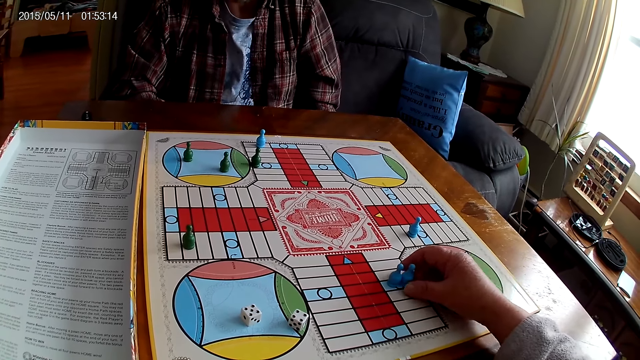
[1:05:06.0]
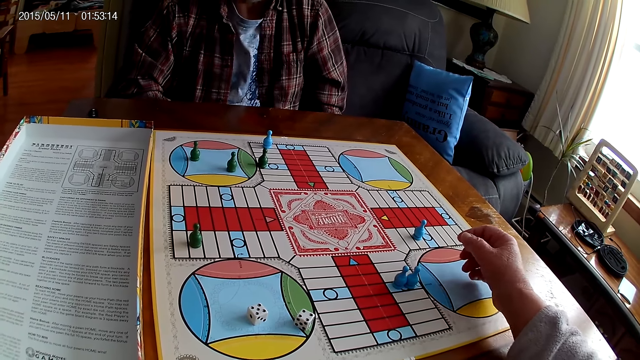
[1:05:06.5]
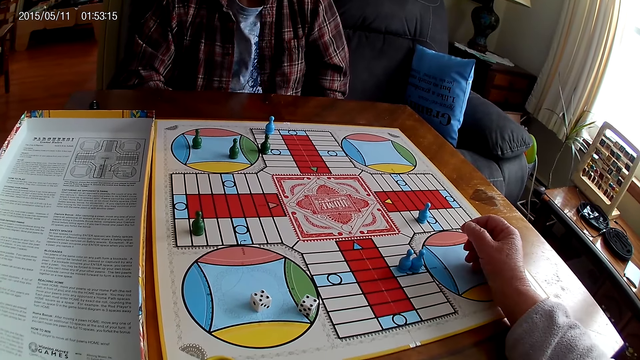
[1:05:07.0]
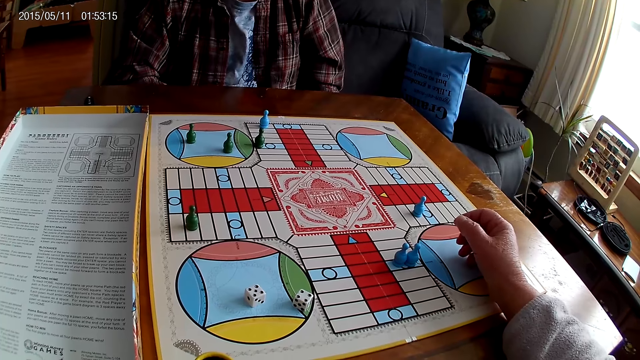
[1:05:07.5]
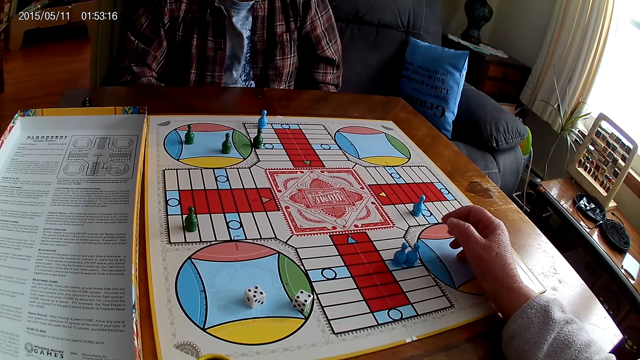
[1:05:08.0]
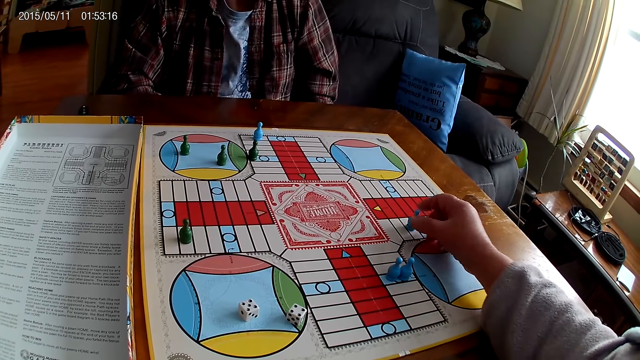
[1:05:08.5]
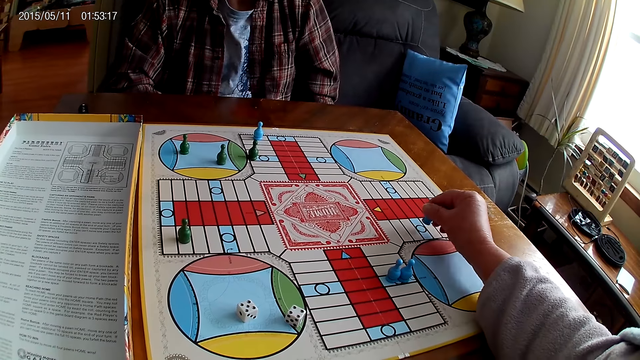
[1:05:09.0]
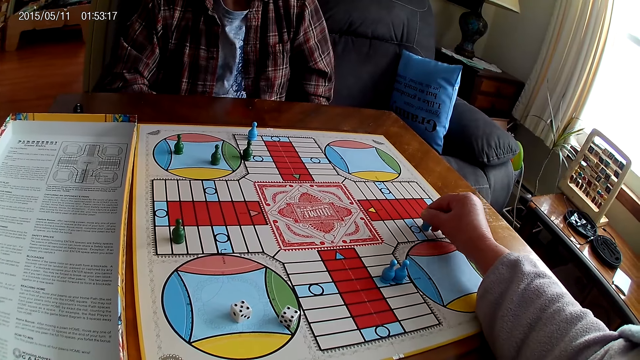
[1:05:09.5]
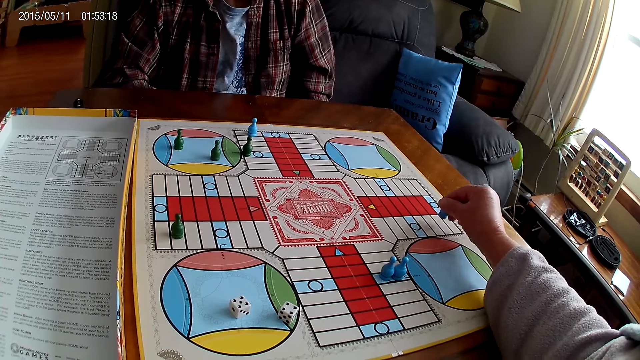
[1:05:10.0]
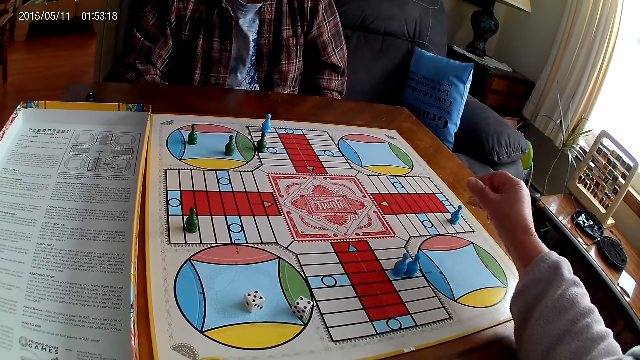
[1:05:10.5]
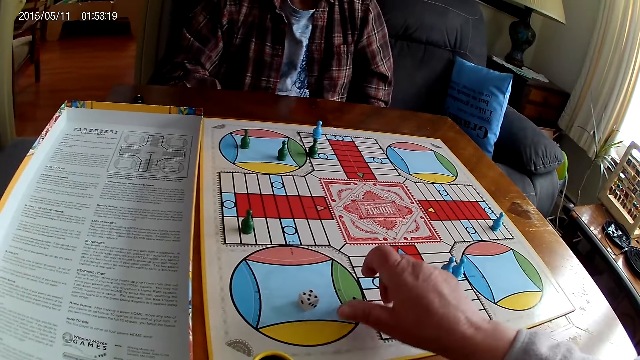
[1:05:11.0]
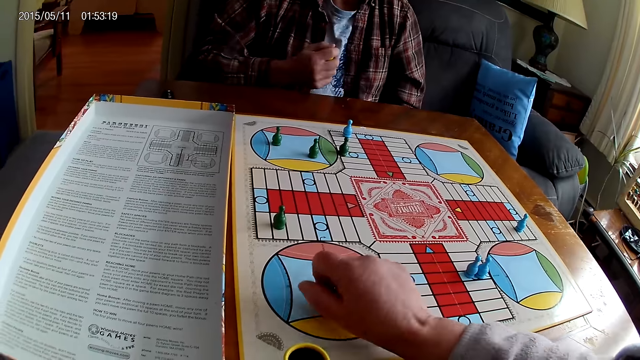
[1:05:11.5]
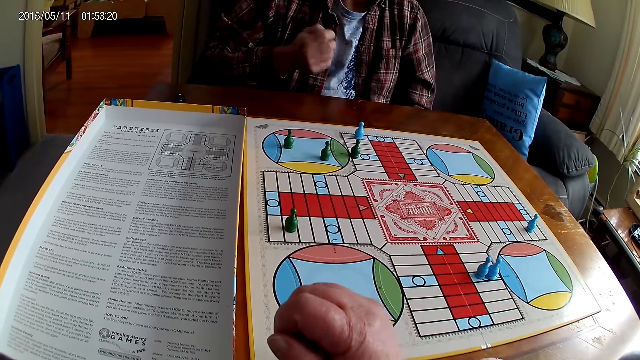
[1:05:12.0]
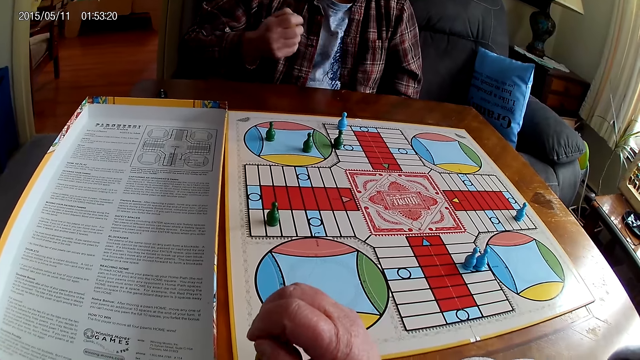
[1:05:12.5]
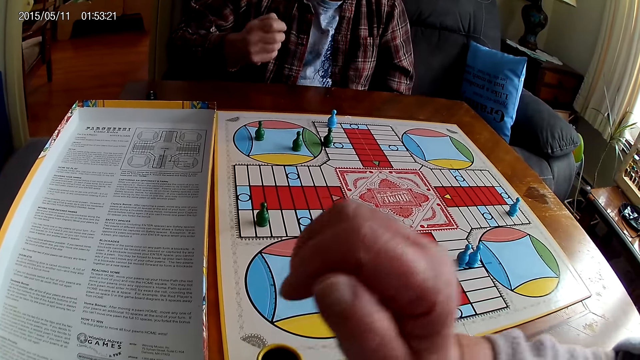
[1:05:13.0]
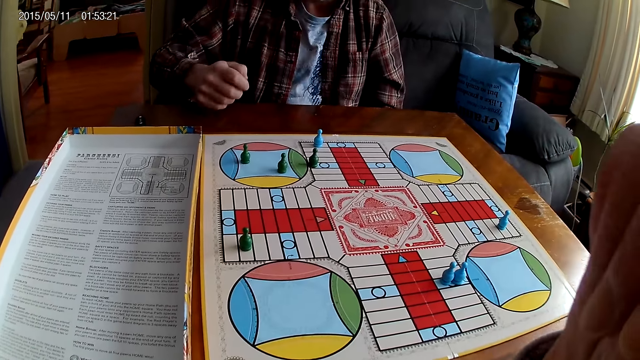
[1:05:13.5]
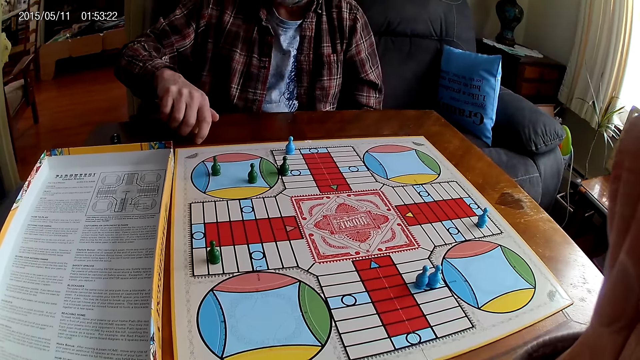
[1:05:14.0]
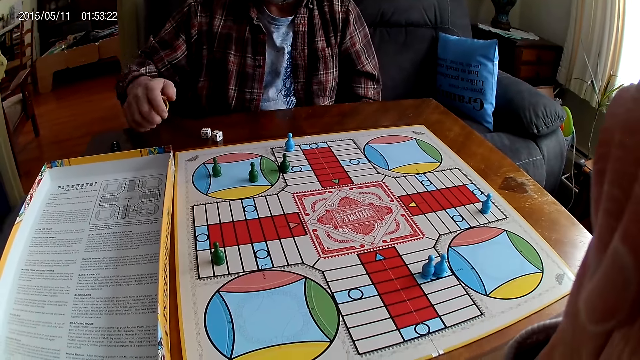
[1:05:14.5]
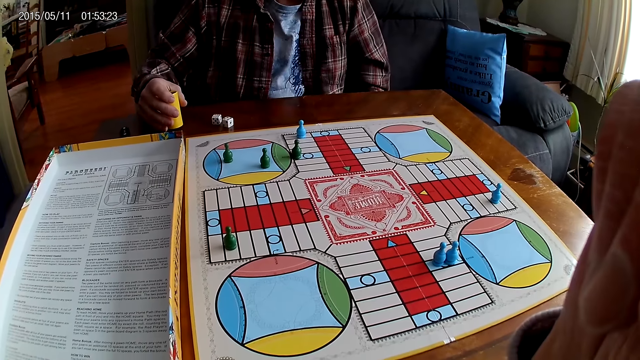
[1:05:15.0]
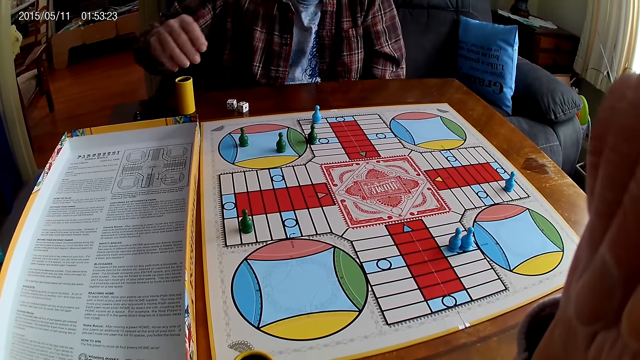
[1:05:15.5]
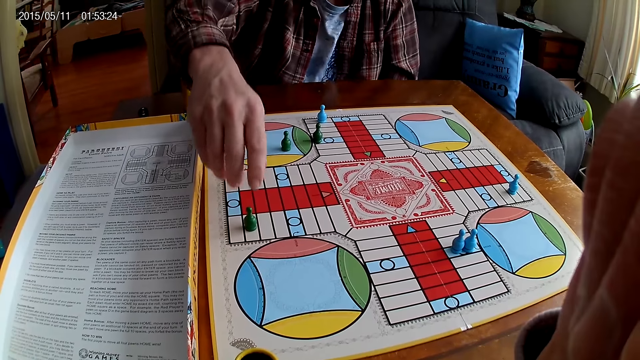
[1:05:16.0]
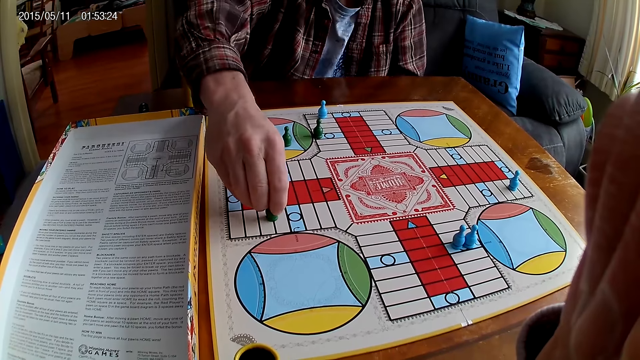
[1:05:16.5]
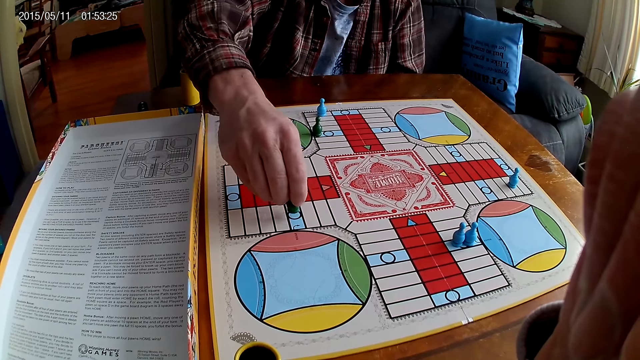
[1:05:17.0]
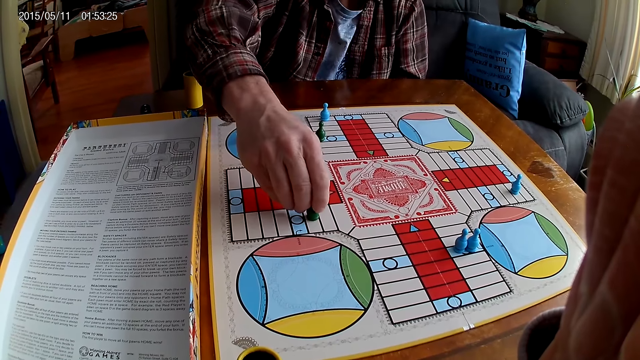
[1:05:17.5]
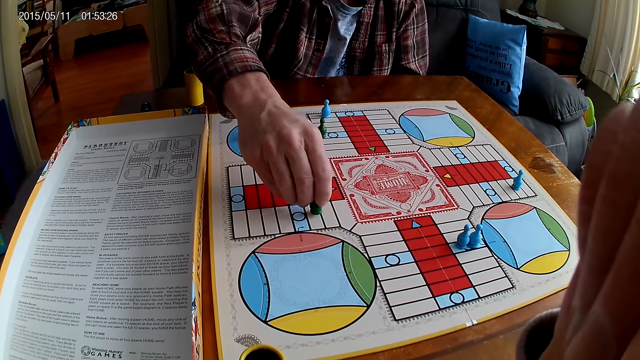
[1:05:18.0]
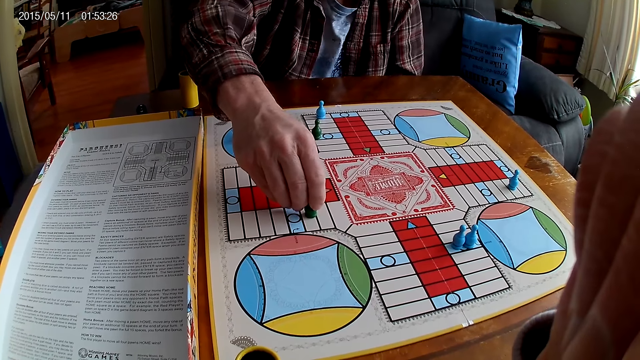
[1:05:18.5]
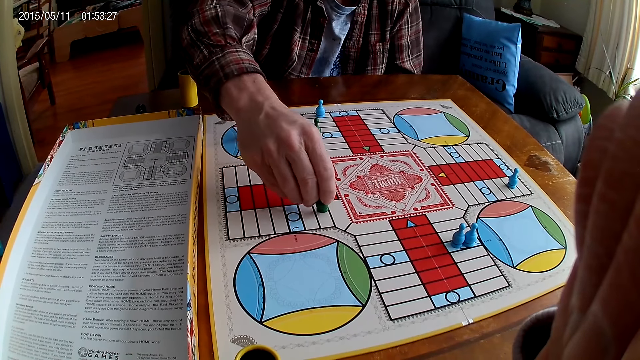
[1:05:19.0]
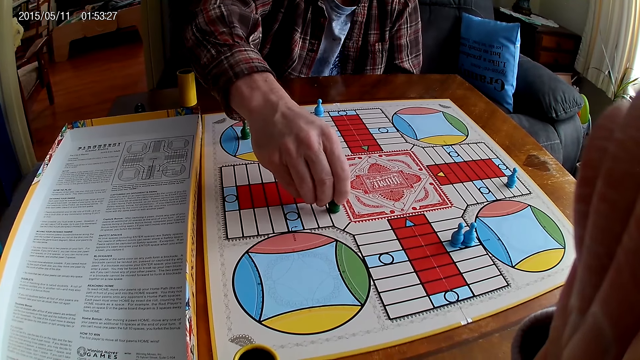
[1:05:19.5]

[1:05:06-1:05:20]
The camera wearer stares at the board. They pick up a Ludo pawn. They count steps on the Ludo board with the chess. They move the Ludo pawn. They place the dice shaker on the board. They take the dice from the Ludo board with the right hand. A man shakes the dice in the right hand. The man puts the dice in the container. The camera wearer puts the dice into the dice shaker. They adjust the camera. The man drops the dice from the container on the Ludo board. The camera wearer stares at the board. The man drops the container on the table. The man counts steps on the Ludo board with the chess, picks up the Ludo pawn and moves the Ludo pawn.

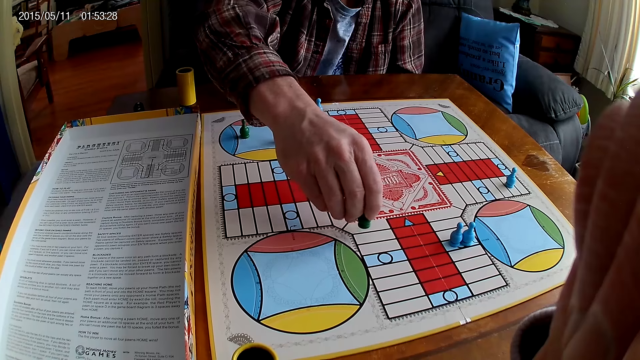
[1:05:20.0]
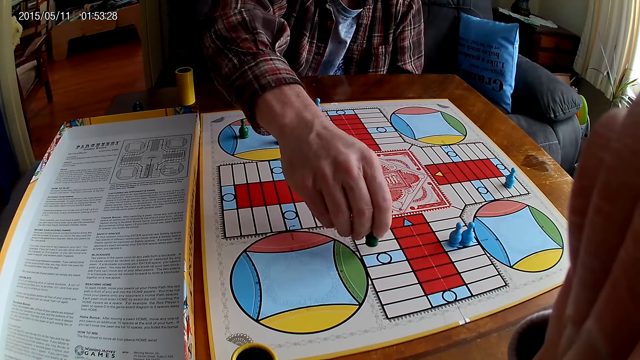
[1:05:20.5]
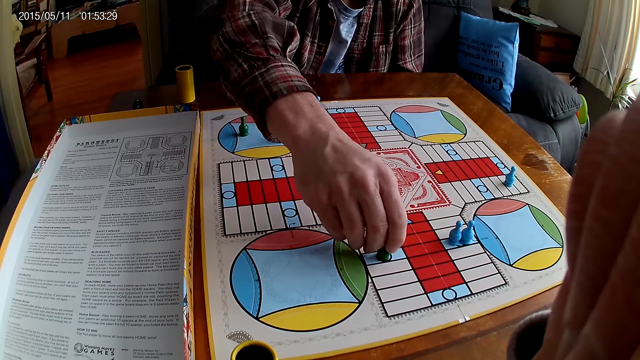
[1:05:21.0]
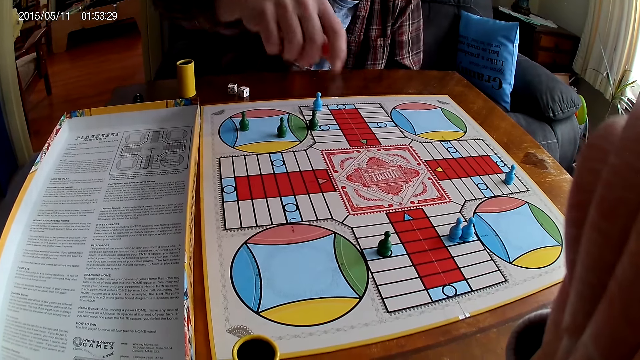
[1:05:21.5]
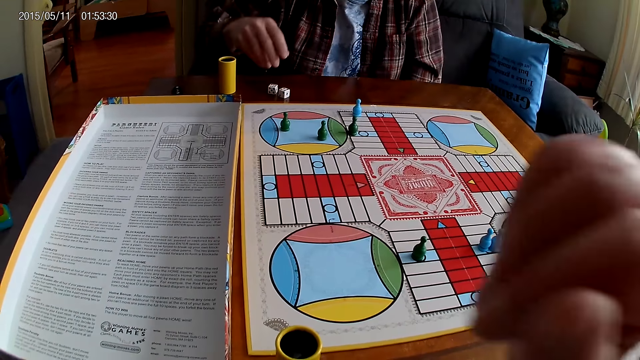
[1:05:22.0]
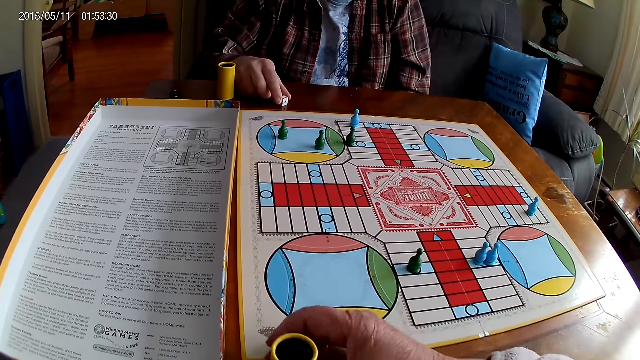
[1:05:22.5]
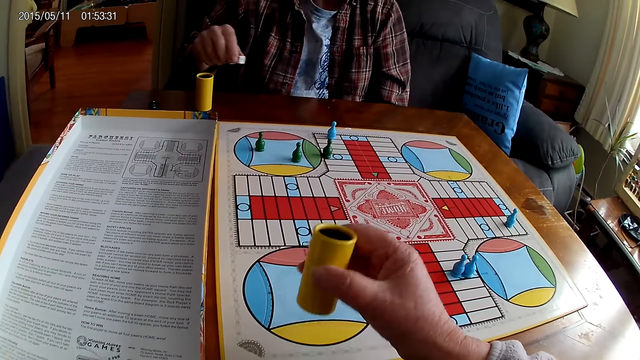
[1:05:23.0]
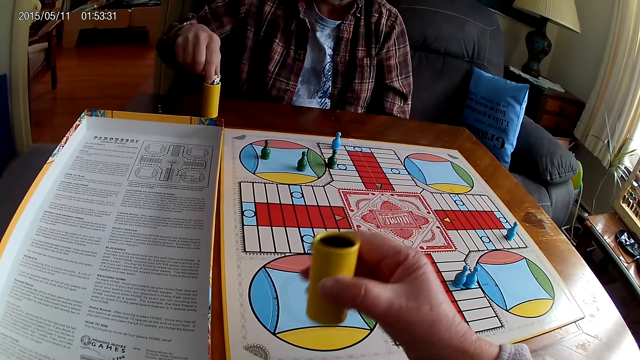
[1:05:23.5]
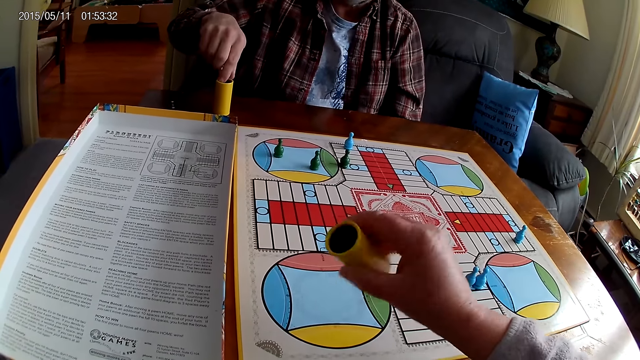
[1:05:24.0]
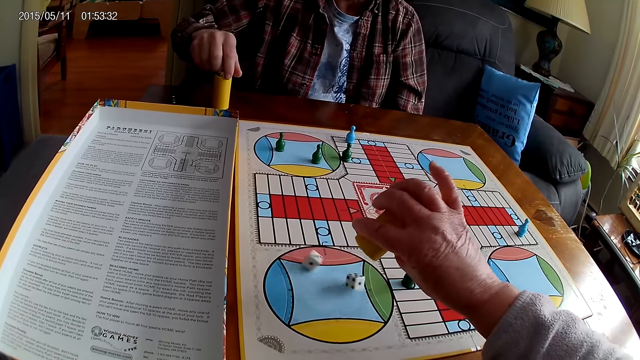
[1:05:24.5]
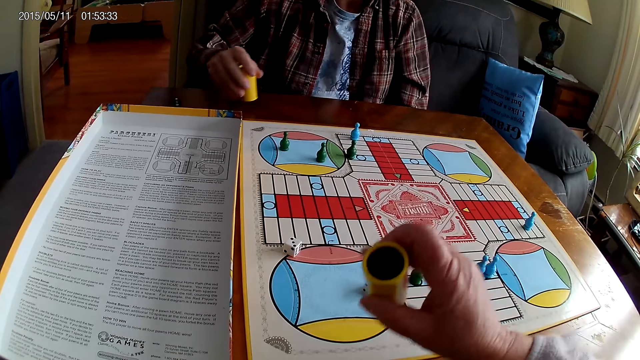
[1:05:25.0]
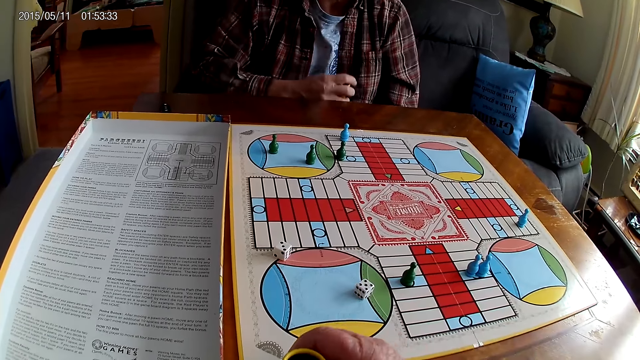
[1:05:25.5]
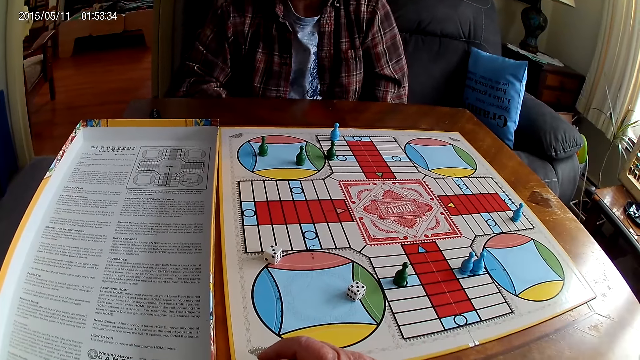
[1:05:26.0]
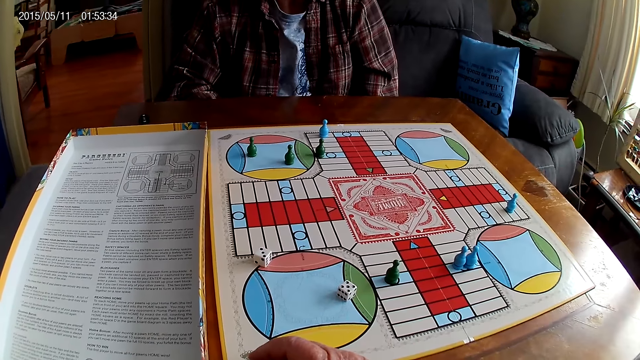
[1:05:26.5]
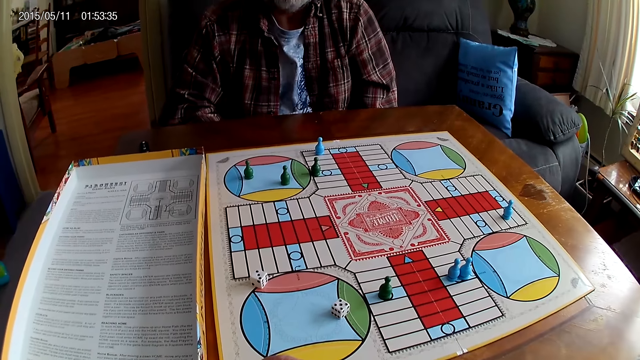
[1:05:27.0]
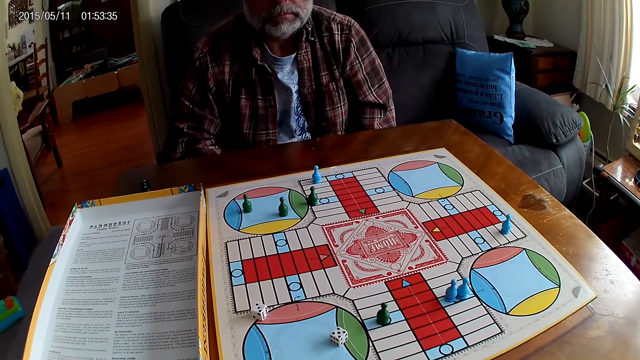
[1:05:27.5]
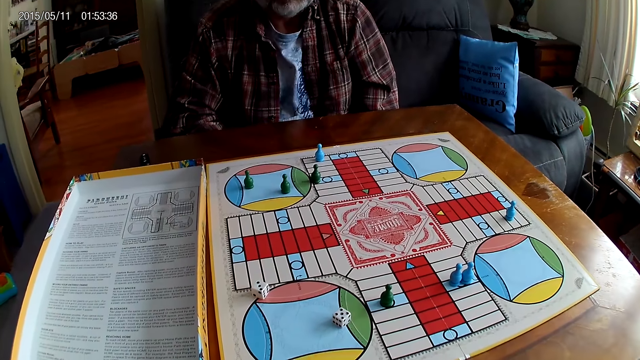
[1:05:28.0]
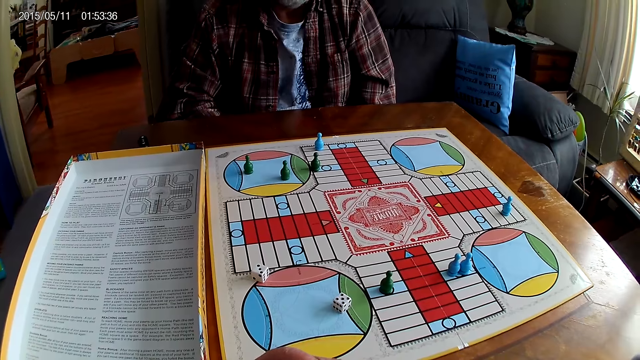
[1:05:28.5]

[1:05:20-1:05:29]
A man places a Ludo pawn on the board. The camera wearer takes the container from the table with the right hand. The man takes the dice from the table with the right hand. The camera wearer shakes the container. The man puts the dice in the container. The camera wearer drops the dice from the container on the Ludo board. They take the container from the table with the right hand. The man picks up the dice shaker. The camera wearer drops the container on the table. The man stares at the board. The camera wearer stares at the board.
